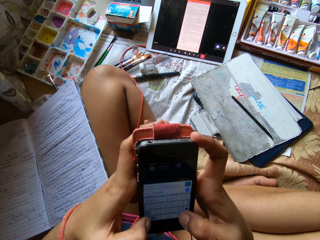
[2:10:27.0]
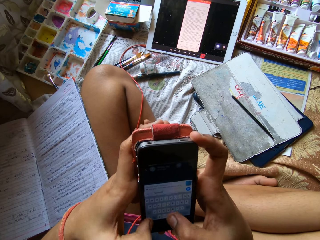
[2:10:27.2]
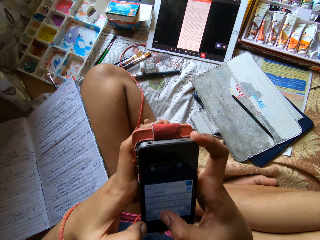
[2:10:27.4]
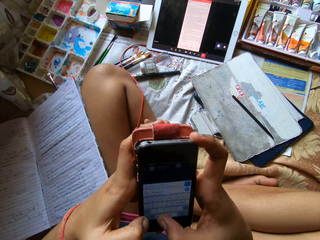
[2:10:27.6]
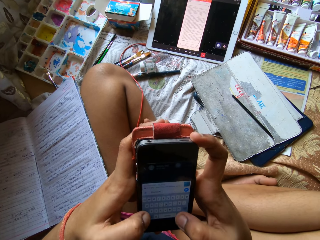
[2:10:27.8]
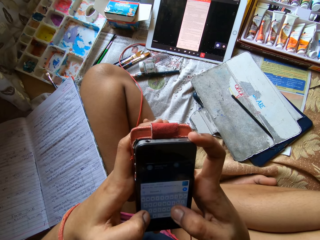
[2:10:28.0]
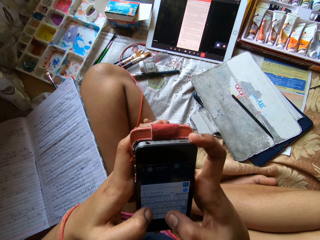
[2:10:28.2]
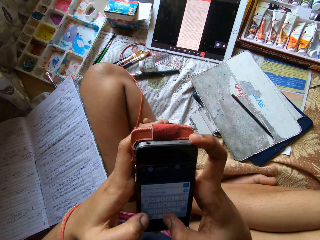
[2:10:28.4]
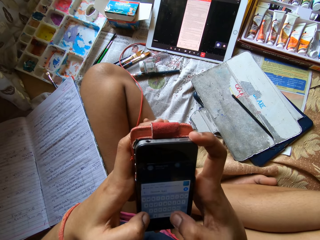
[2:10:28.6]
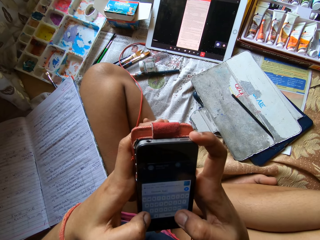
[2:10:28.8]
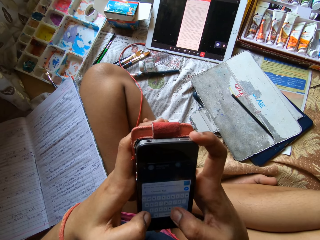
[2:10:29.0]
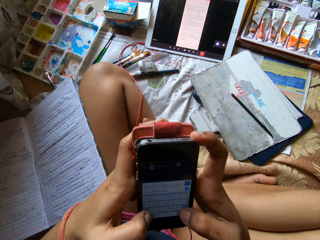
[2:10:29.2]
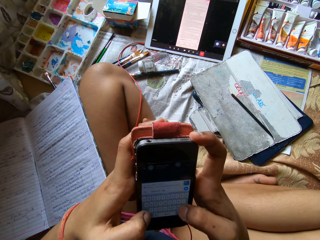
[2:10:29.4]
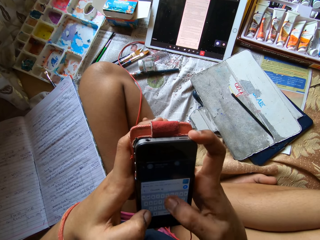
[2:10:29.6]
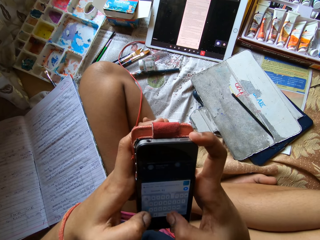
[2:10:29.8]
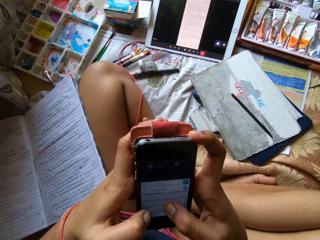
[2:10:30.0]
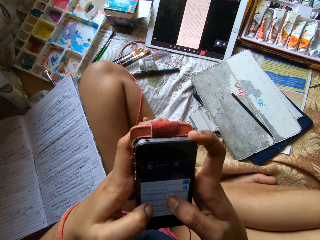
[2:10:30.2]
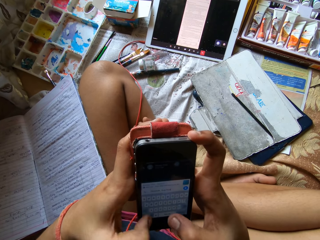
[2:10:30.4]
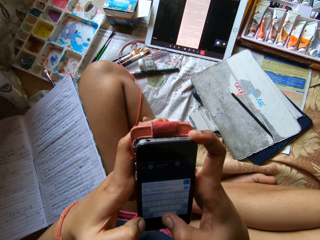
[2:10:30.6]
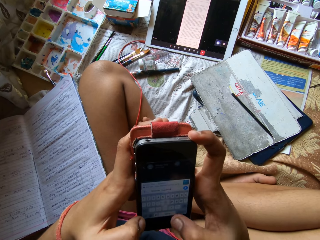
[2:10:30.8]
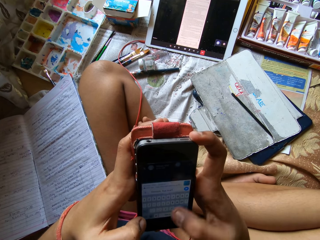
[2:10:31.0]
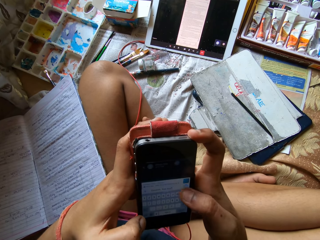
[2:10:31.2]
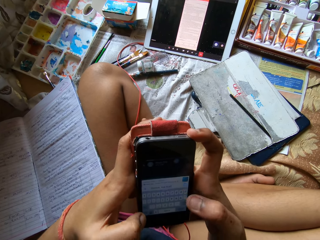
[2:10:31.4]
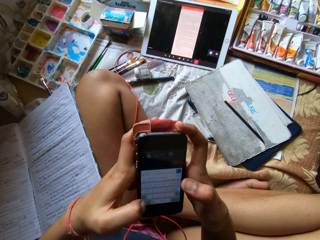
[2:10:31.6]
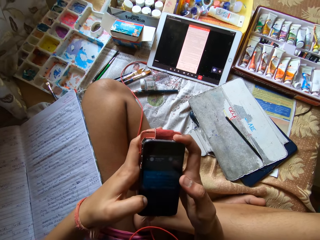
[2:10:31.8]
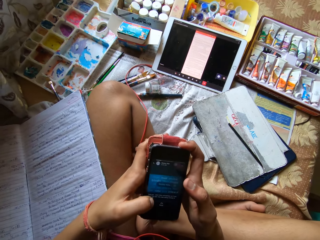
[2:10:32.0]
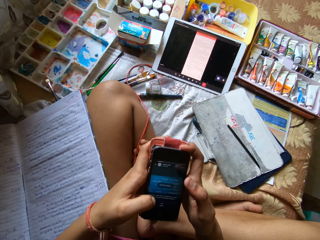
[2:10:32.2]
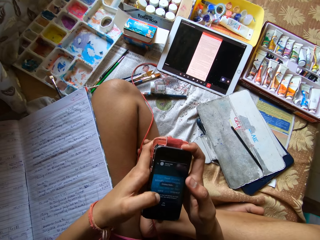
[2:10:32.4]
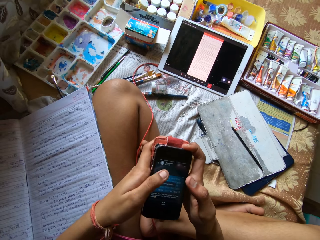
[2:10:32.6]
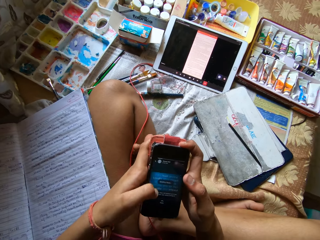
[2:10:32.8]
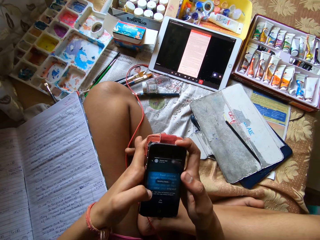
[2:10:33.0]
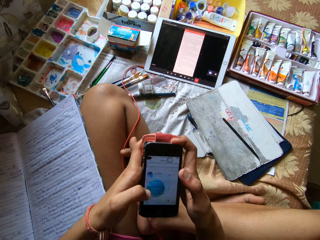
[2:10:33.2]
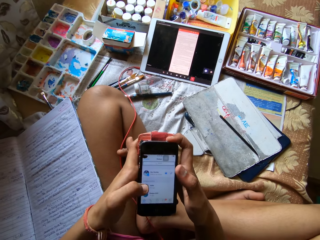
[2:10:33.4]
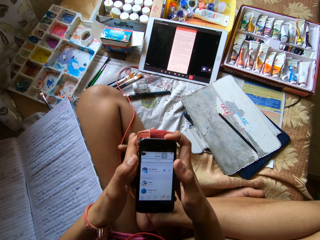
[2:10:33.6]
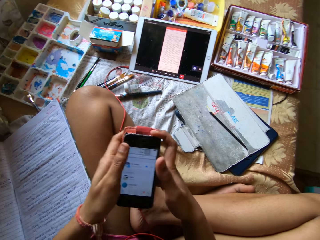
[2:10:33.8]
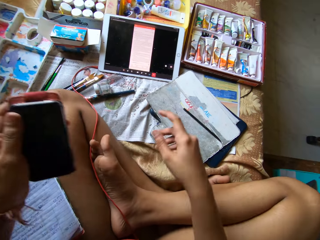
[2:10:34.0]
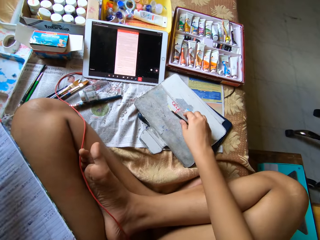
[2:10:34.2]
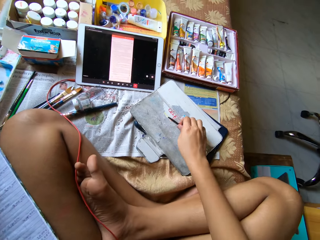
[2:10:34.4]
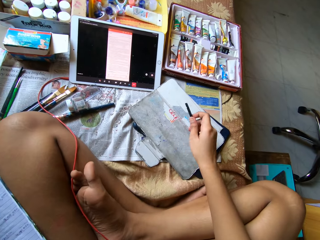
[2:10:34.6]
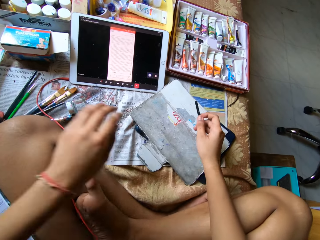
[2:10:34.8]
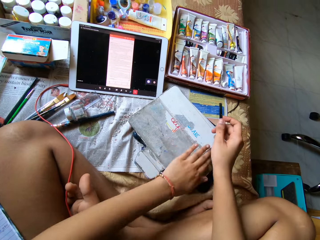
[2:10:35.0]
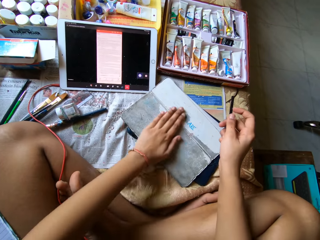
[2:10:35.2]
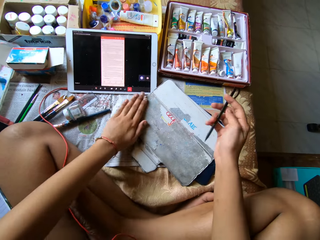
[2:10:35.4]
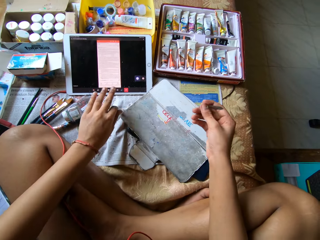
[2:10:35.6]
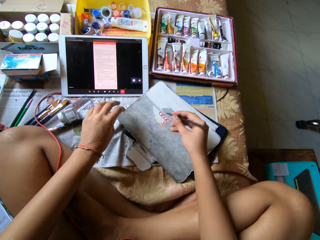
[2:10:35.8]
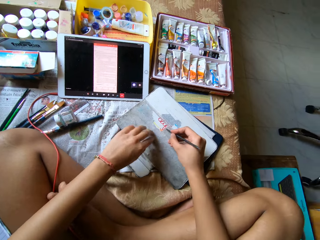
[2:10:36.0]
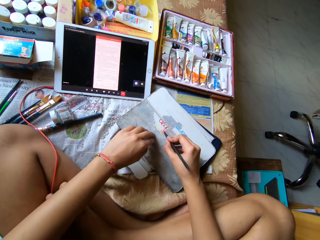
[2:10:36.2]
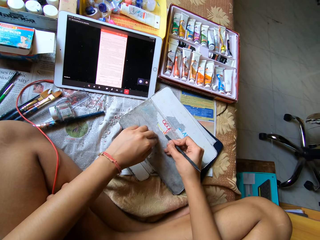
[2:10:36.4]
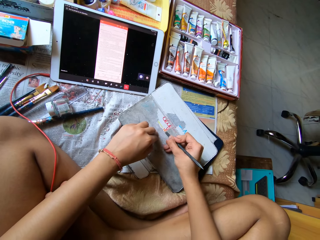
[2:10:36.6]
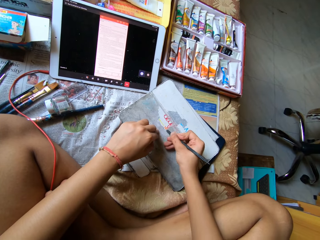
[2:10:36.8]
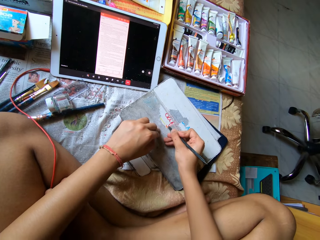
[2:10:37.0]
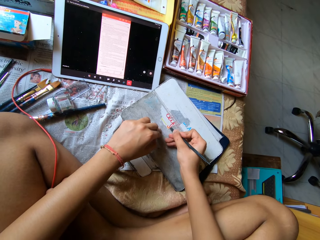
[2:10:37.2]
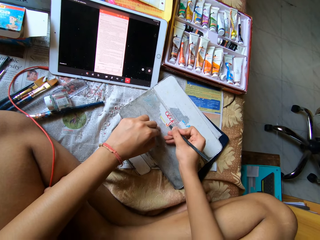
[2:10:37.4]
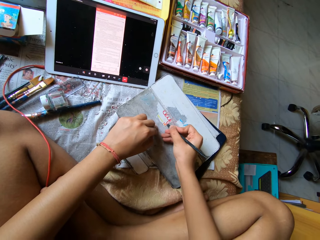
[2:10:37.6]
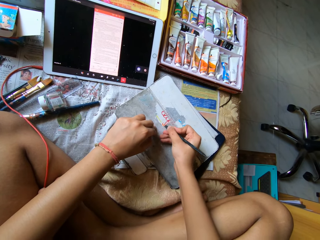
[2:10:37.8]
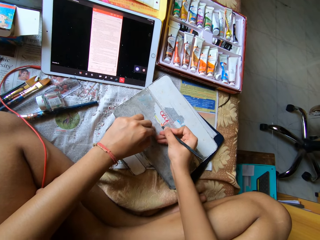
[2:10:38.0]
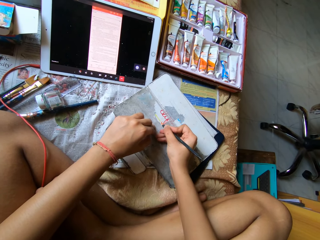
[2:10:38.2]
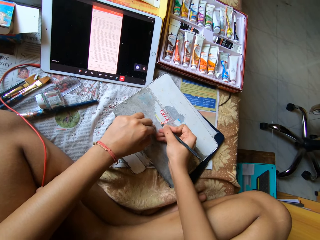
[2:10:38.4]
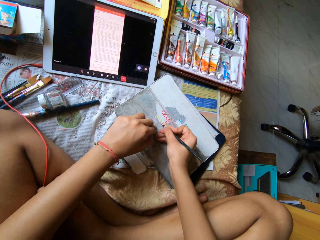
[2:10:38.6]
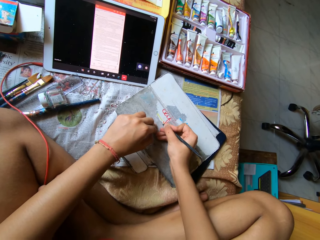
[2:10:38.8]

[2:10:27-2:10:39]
The camera wearer types on the phone. She switches off the phone. She picks up the nail file on the pouch with her right hand. She drops the phone on the floor. She wipes the paper off the pouch with her left hand. She scrapes the paper off the pouch with the nail file in her right hand.

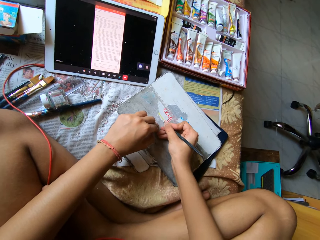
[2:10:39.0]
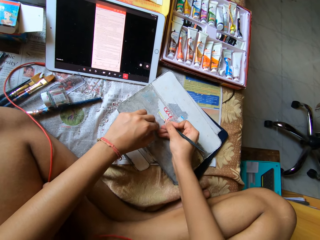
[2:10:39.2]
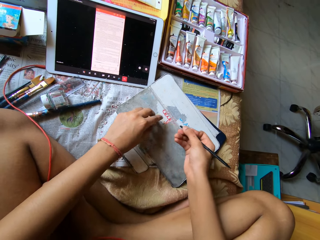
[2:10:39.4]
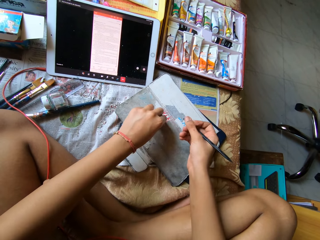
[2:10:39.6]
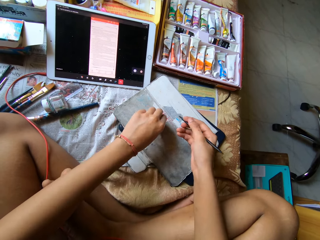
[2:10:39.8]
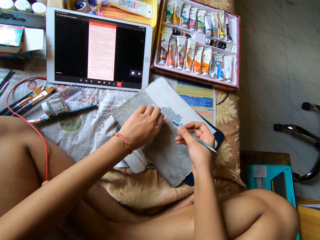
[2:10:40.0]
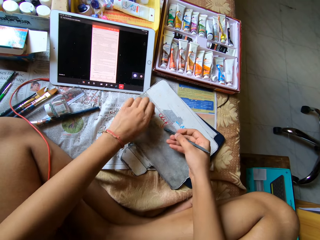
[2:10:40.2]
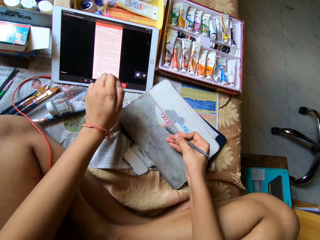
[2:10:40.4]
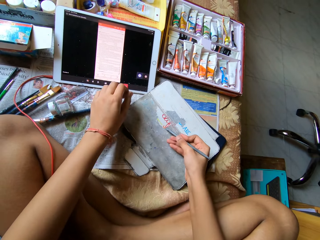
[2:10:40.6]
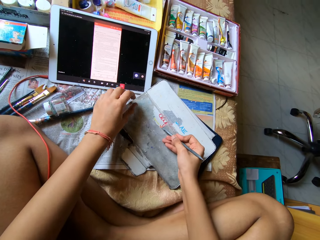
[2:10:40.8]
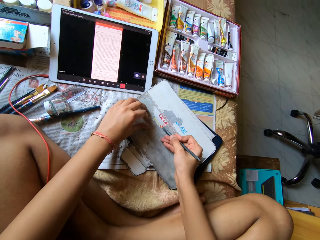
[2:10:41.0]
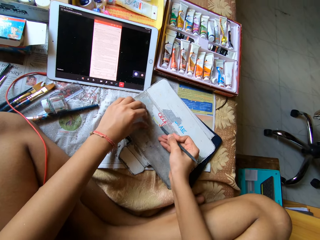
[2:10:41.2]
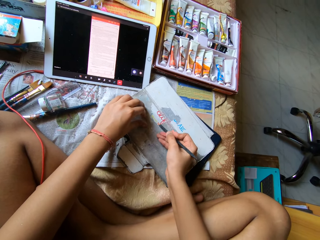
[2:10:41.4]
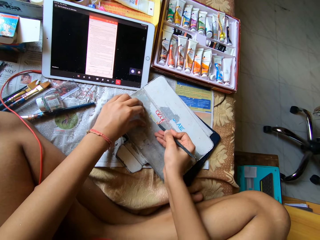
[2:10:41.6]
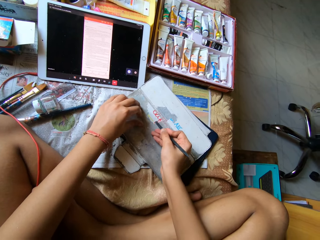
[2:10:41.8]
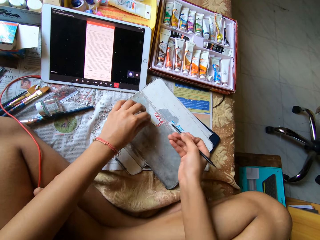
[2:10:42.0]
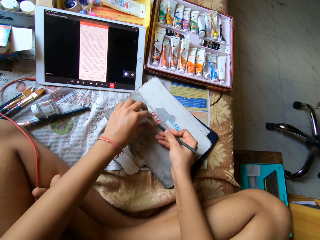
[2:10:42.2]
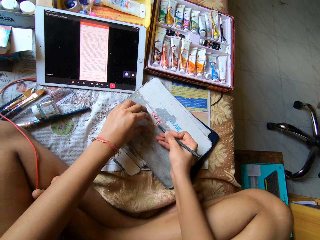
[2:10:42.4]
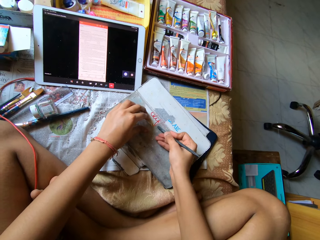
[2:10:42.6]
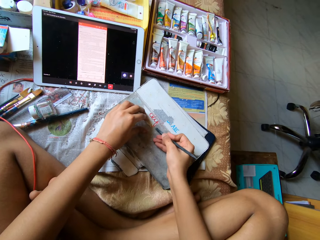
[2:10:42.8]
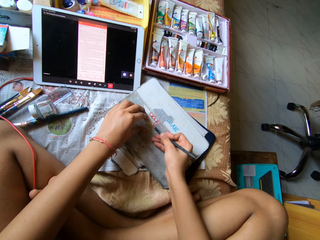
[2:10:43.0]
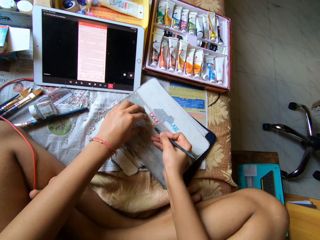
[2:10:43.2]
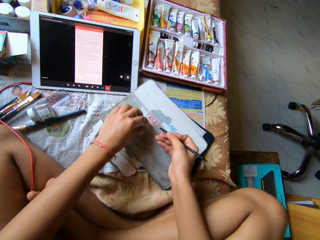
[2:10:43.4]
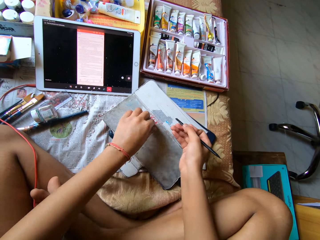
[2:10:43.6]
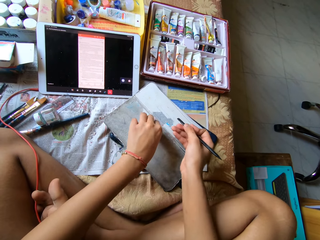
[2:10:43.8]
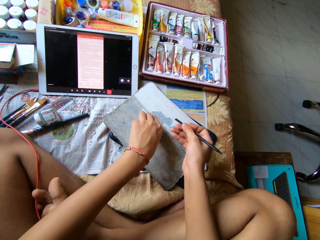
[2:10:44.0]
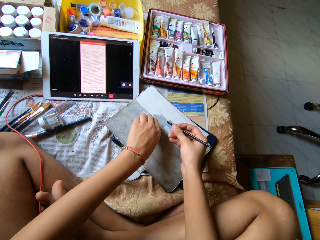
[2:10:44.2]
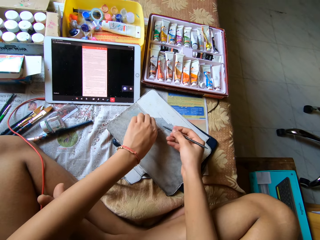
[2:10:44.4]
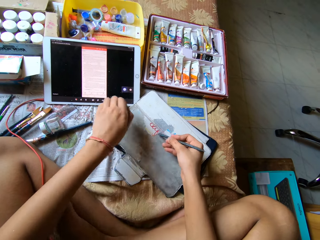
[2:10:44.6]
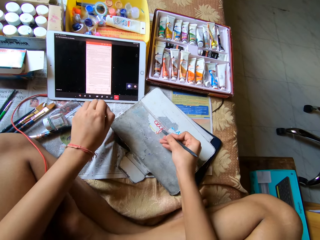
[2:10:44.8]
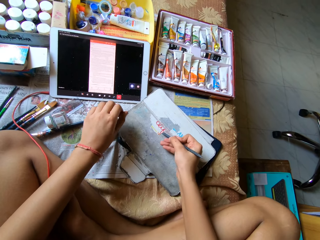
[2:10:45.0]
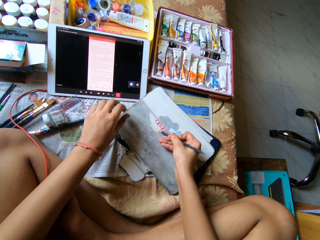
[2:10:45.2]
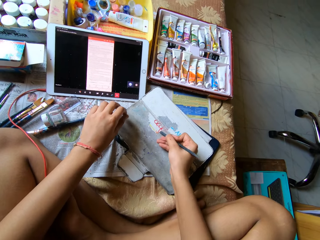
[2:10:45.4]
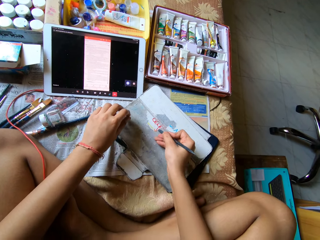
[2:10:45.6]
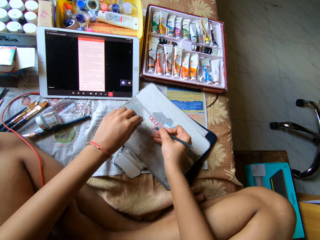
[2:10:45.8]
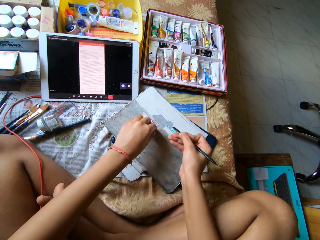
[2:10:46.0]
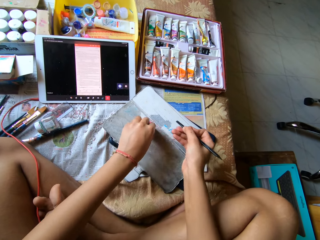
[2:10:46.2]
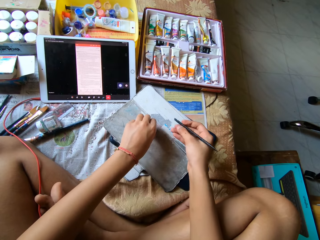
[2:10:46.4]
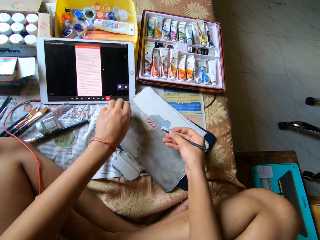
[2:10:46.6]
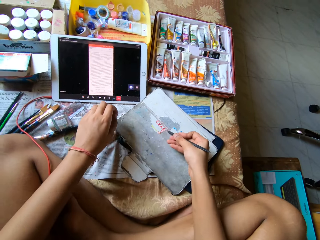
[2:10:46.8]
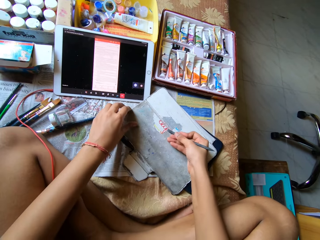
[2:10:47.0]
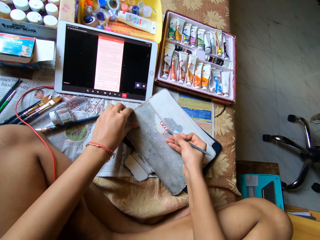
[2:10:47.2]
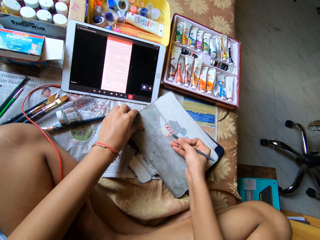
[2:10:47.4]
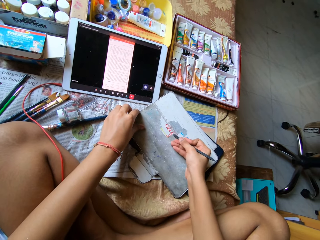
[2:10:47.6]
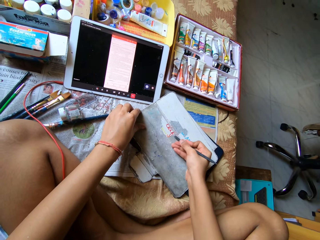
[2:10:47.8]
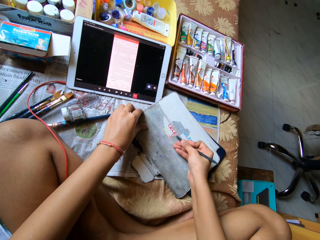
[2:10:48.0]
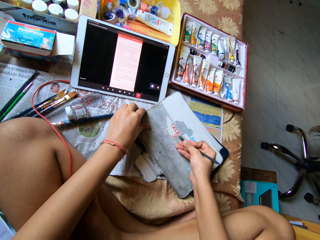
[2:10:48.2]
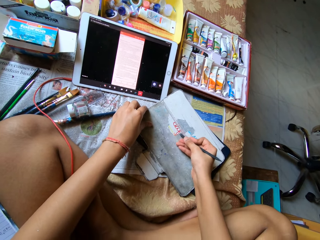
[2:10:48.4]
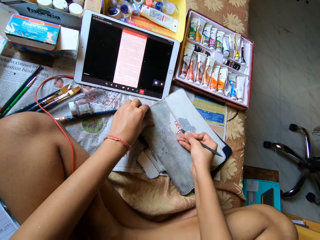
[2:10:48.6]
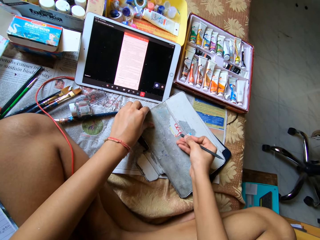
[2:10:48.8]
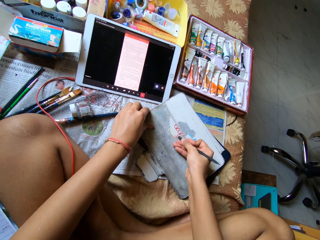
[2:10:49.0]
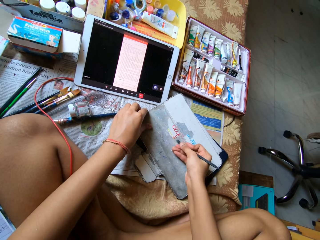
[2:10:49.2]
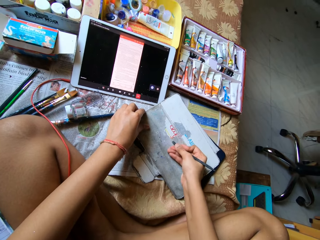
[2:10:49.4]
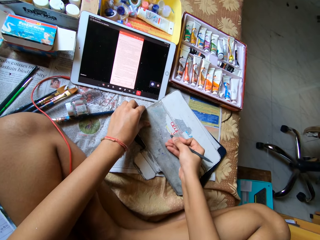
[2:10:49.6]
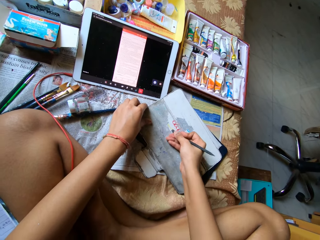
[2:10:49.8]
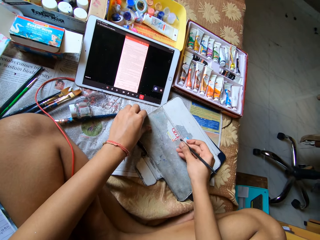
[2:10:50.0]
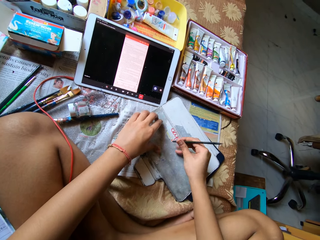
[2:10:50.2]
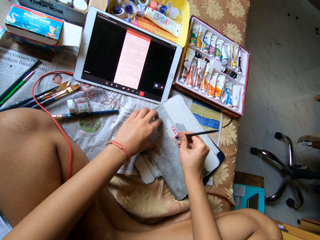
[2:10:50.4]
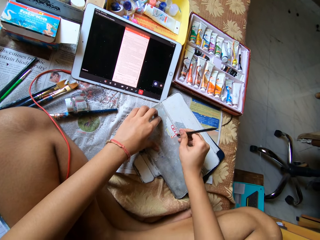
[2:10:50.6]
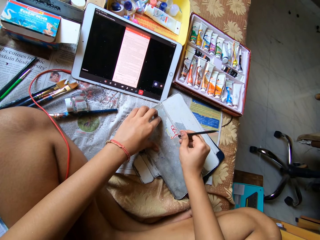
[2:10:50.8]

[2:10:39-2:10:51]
The camera wearer peels the paper off the pouch with her left hand. They scrape the paper off the pouch with the nail file in her right hand. They peel the paper off the pouch with her left hand. They scrape the paper off the pouch with the nail file in her right hand. They peel the paper from the pouch on the bed with the plastic rod in his right hand. They peel the paper from the pouch on the bed with his left hand. They peel the paper from the pouch on the bed with the plastic rod in his right hand.
